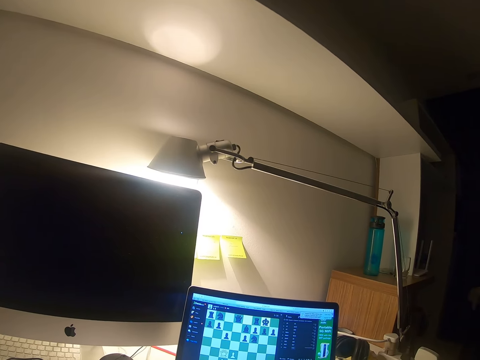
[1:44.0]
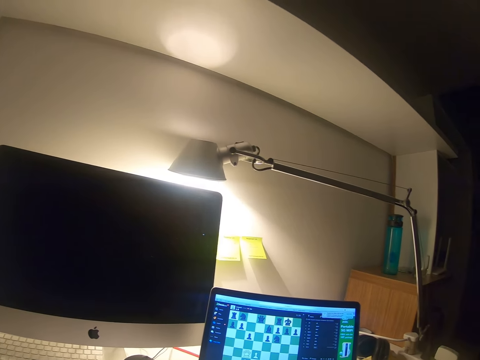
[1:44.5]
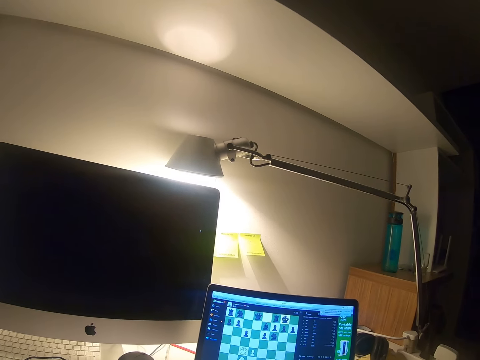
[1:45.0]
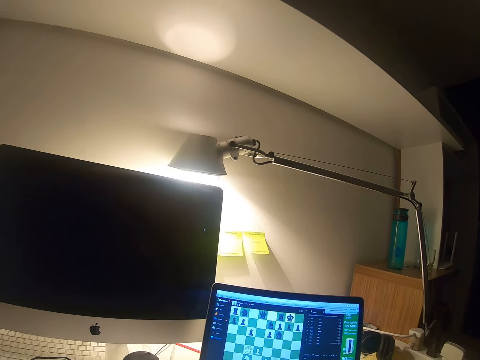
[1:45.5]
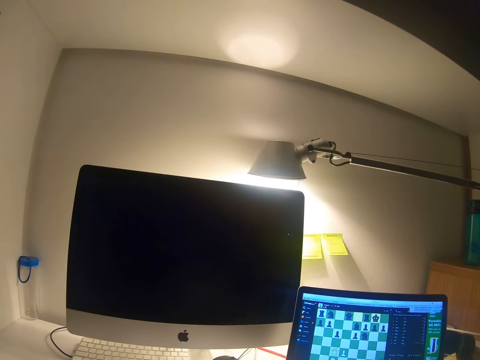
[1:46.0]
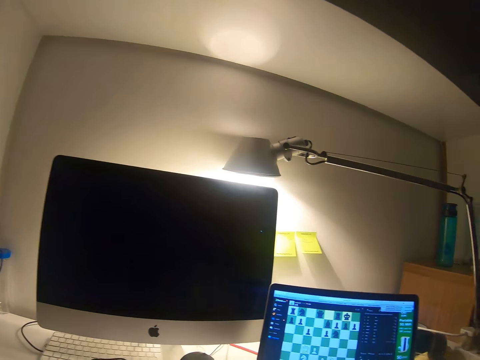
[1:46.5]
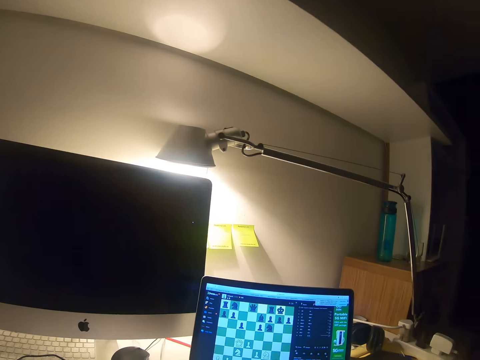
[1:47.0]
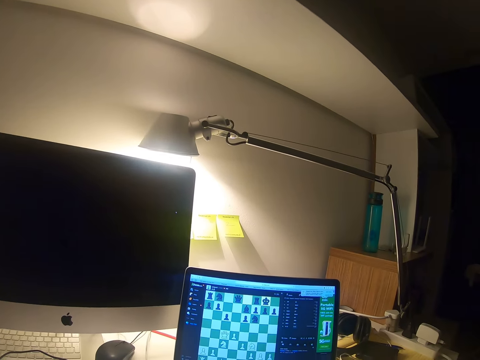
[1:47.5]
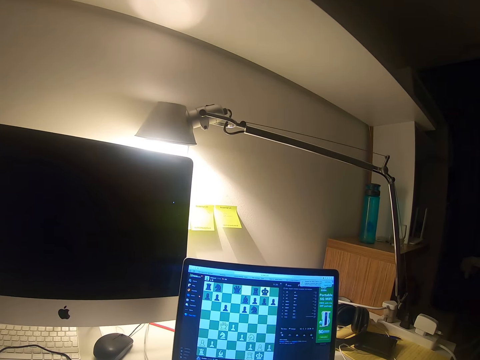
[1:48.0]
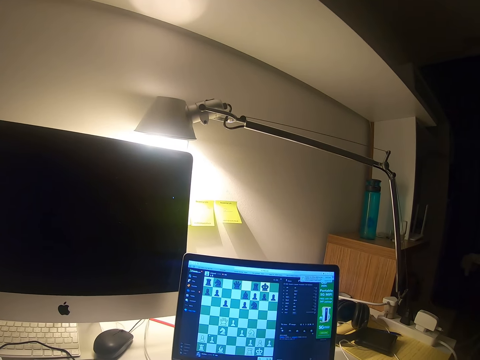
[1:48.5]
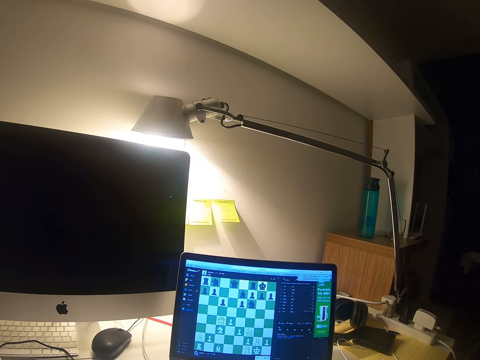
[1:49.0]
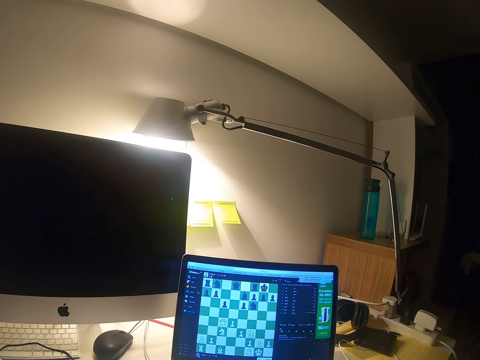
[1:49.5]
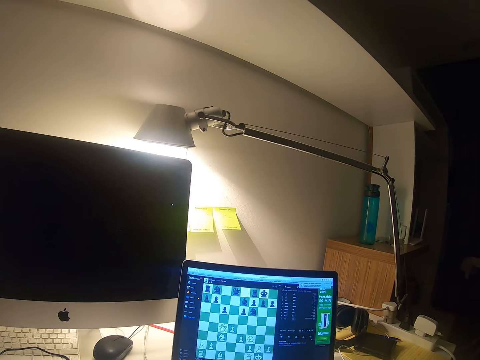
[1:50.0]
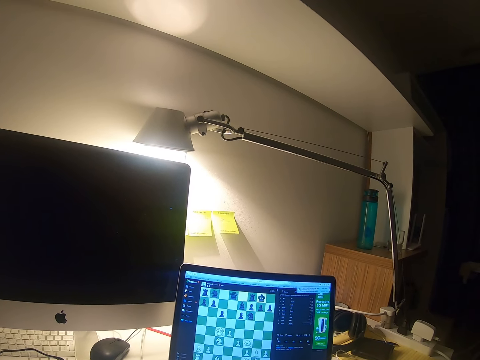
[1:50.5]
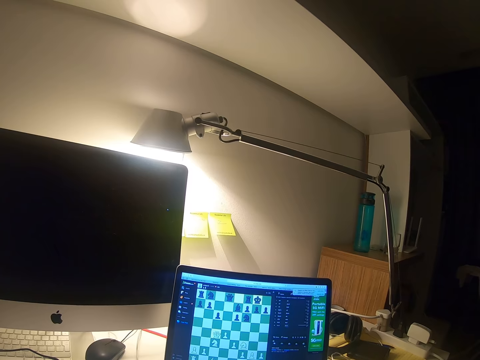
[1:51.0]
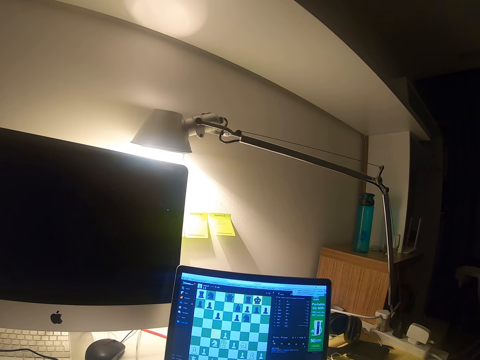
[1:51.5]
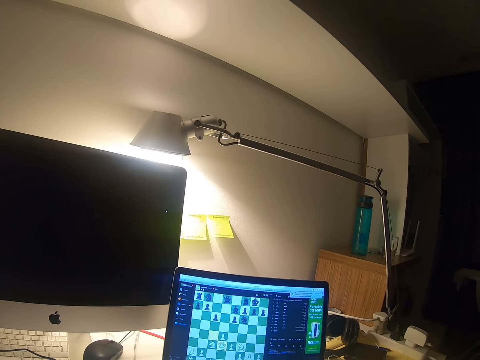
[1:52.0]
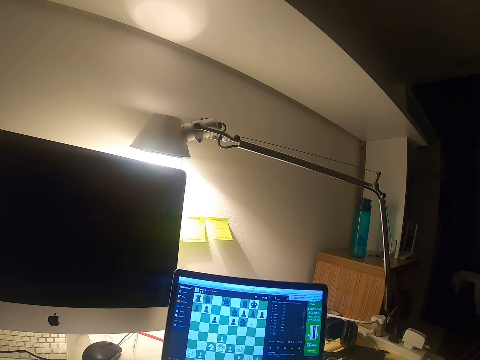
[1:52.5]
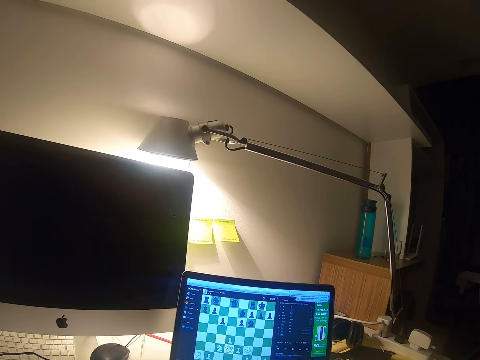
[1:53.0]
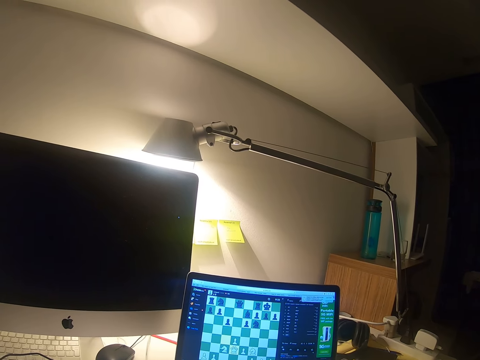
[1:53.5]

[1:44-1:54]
The camera wearer looks around. They use the laptop.

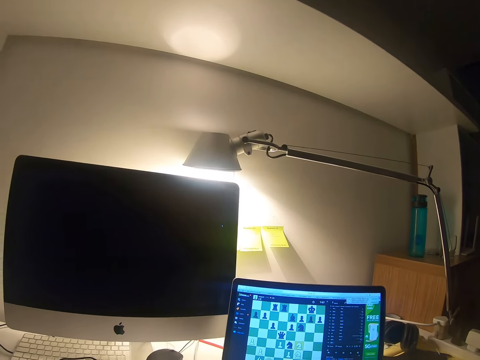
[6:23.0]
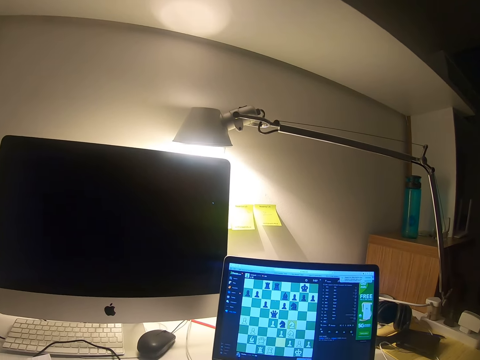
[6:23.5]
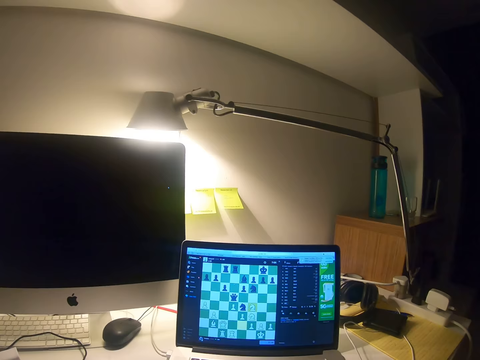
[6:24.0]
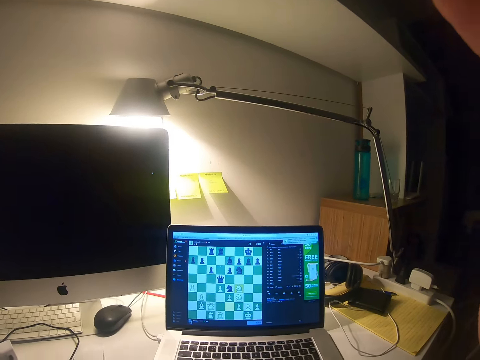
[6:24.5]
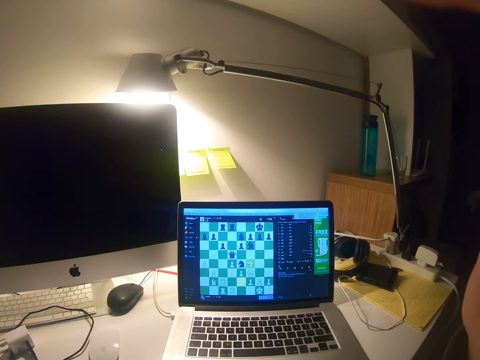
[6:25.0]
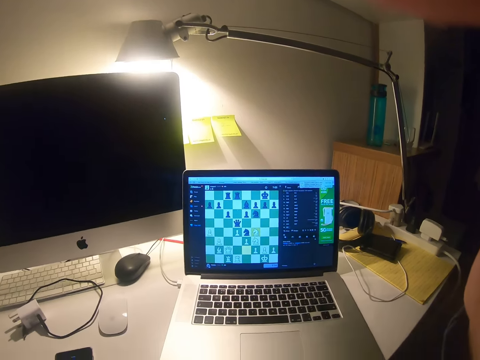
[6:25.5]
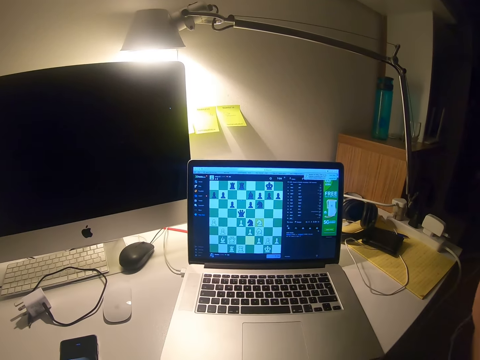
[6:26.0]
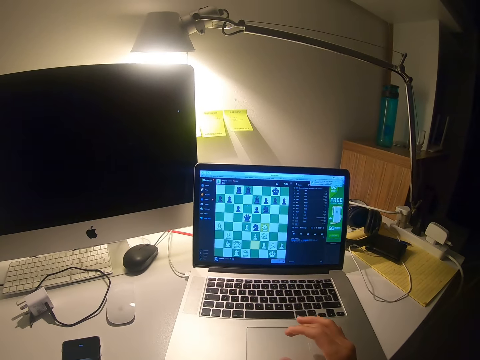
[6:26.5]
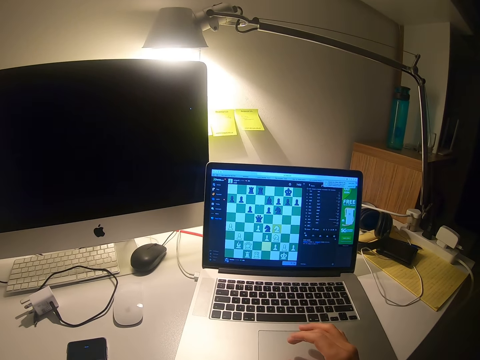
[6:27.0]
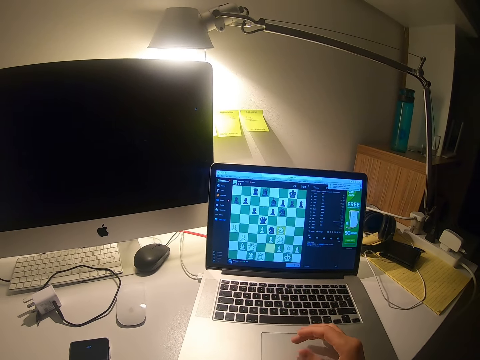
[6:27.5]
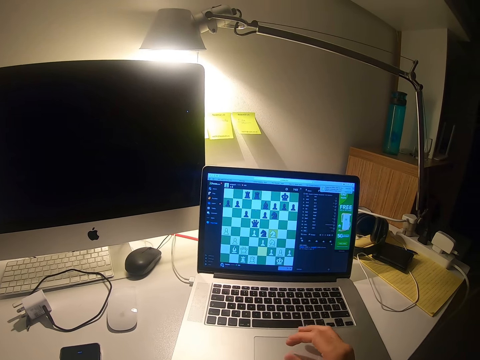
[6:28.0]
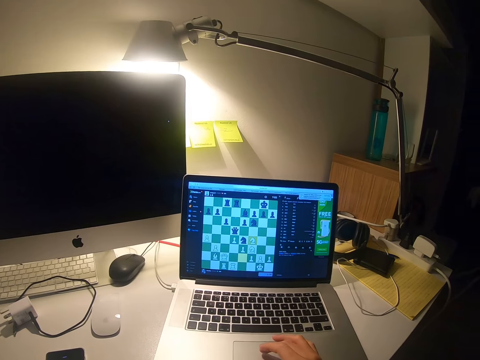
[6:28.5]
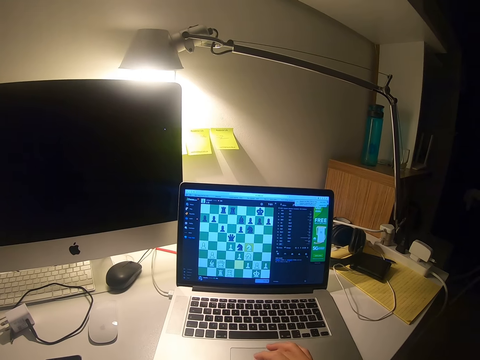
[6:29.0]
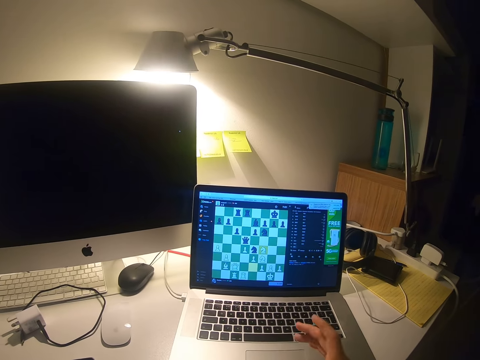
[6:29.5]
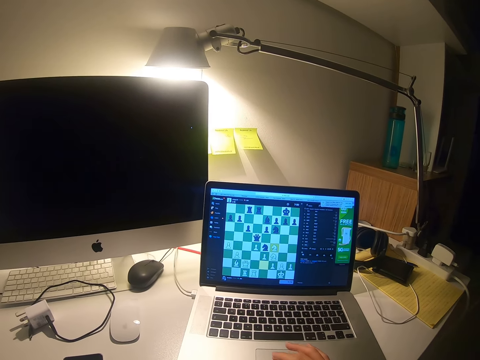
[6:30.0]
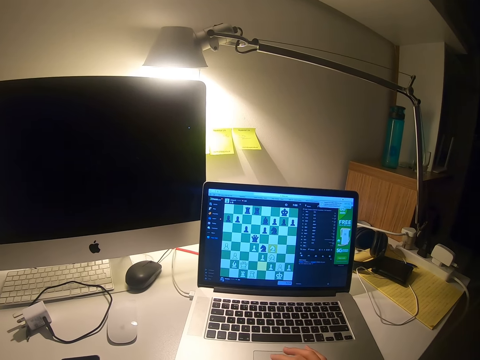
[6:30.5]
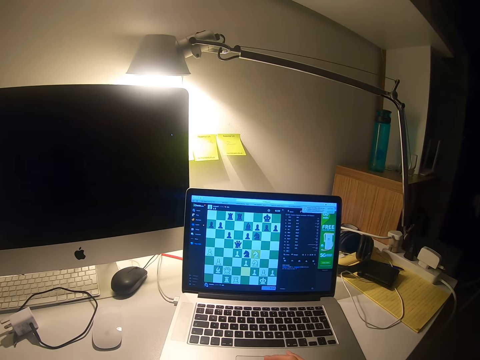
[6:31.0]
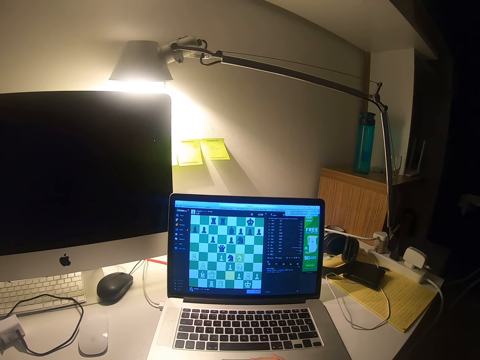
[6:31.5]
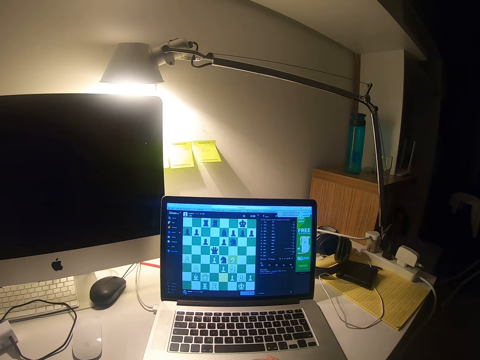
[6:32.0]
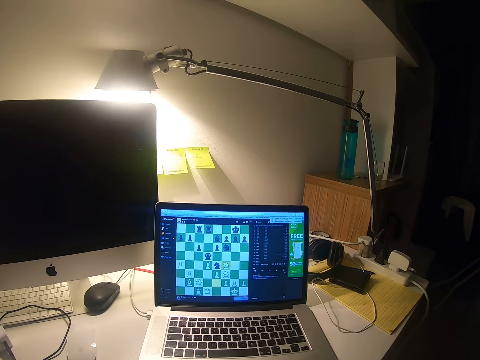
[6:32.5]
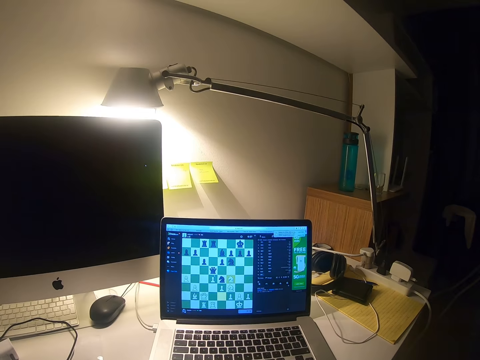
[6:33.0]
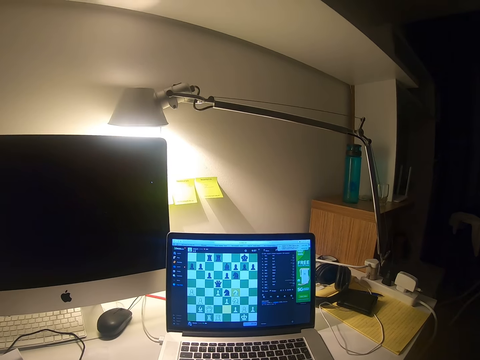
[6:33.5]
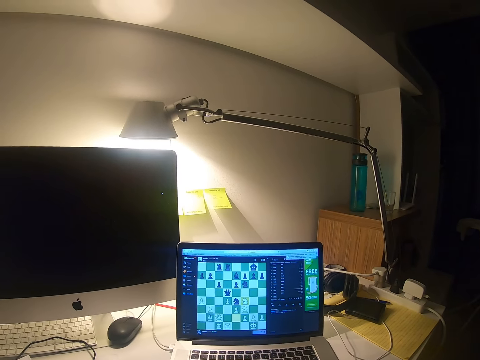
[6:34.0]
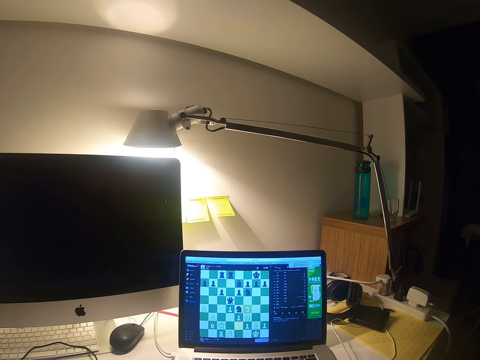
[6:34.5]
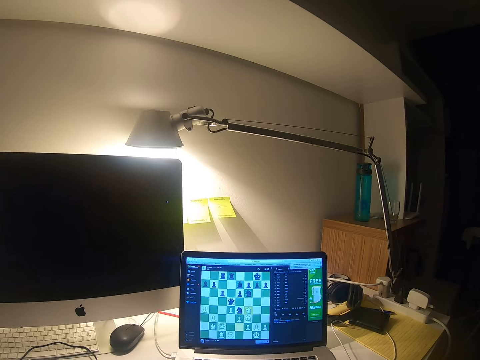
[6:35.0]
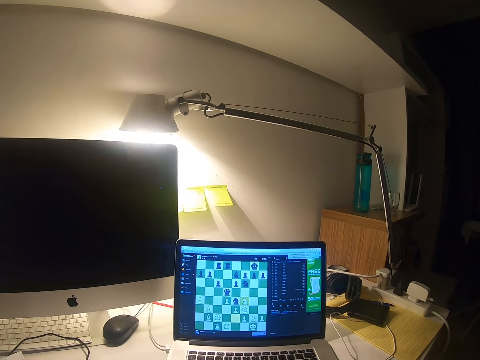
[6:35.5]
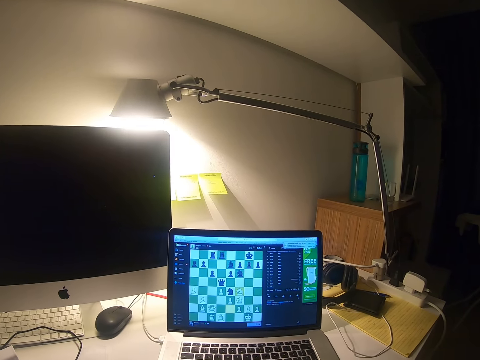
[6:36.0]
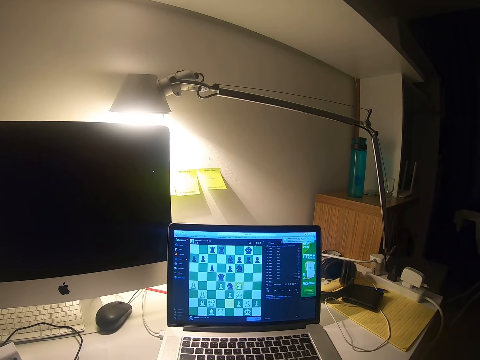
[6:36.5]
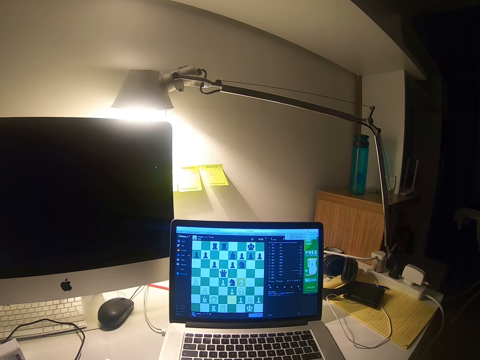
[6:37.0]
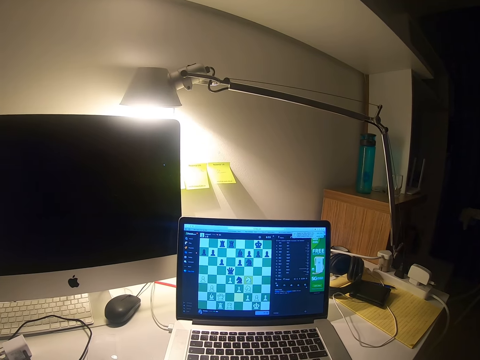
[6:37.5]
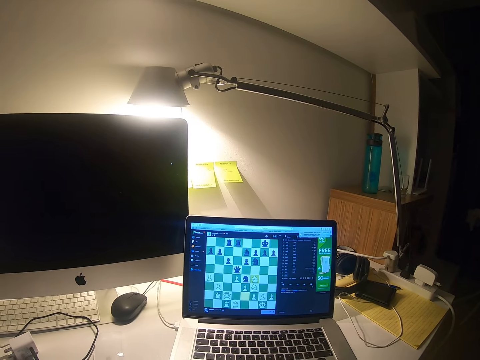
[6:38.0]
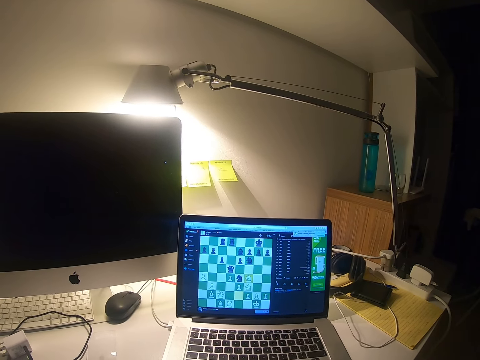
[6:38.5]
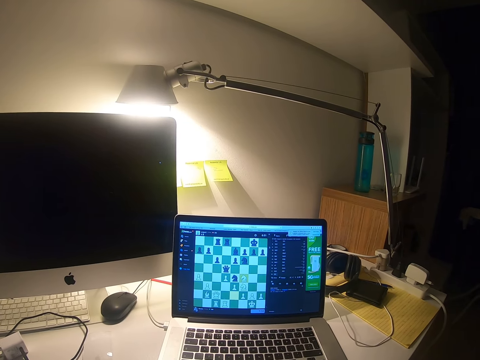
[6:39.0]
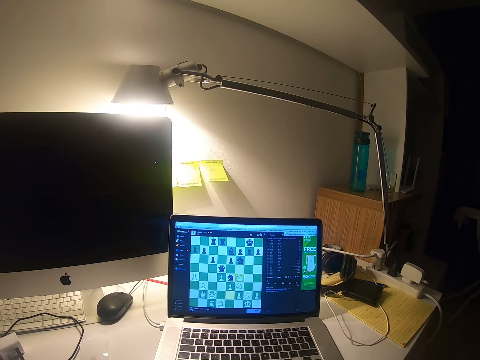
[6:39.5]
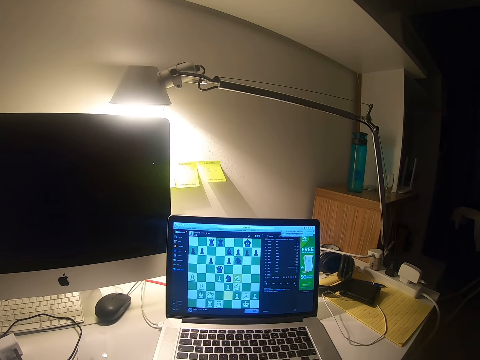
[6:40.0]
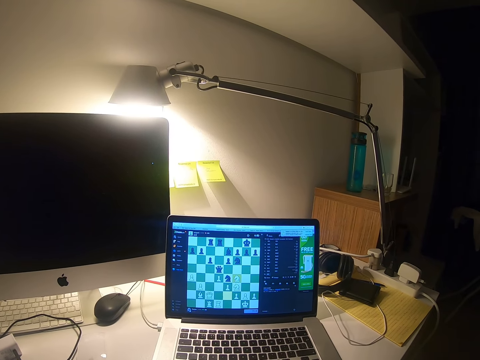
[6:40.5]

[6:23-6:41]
The camera wearer touches the camera. They dial on a laptop. They play a chess game. They sway a hand.
